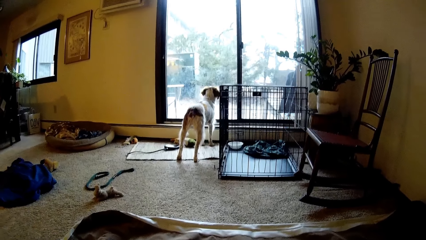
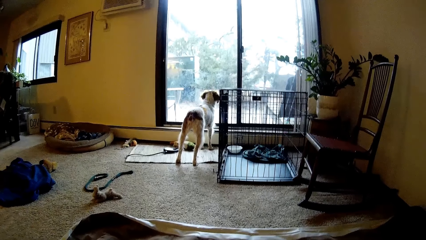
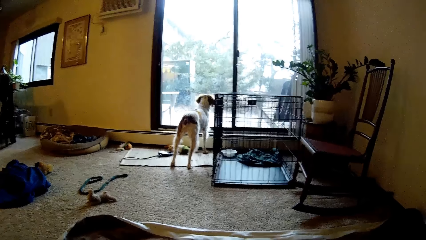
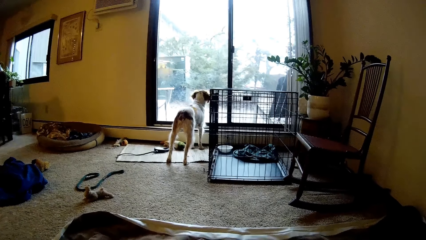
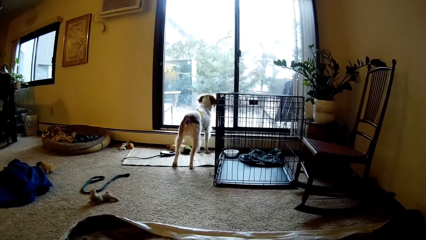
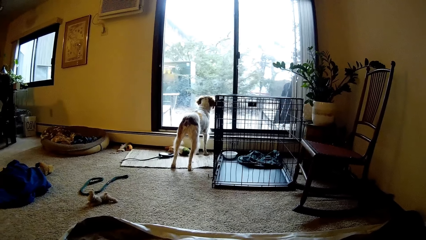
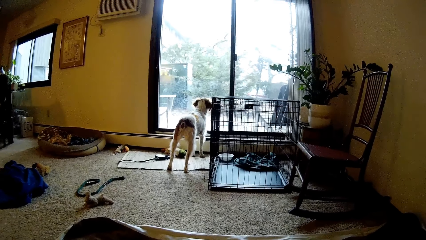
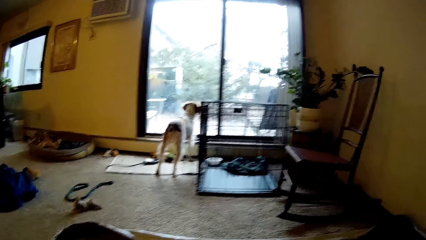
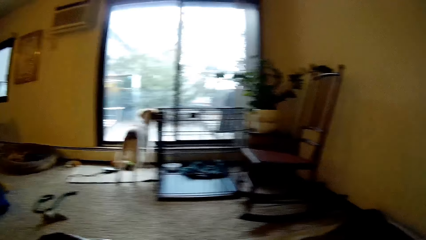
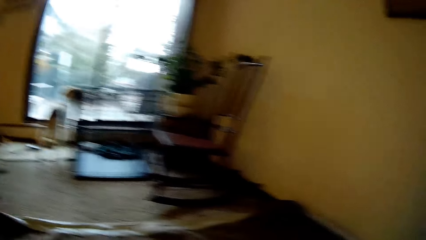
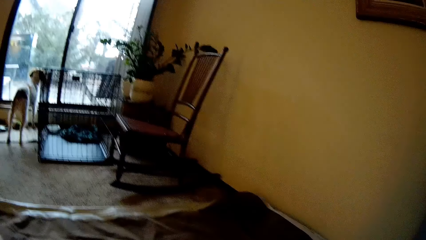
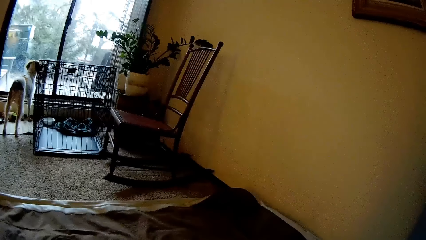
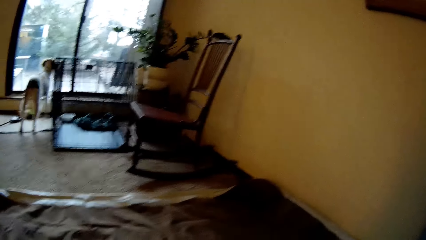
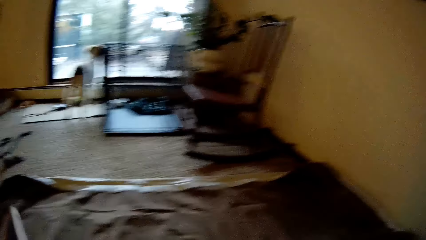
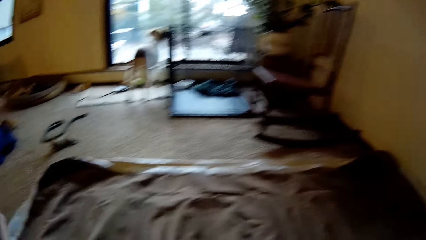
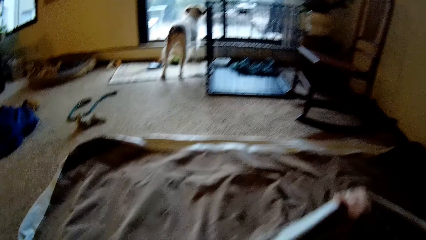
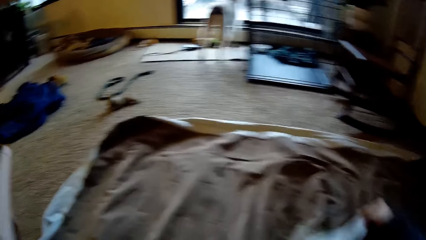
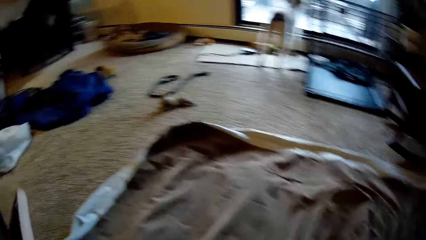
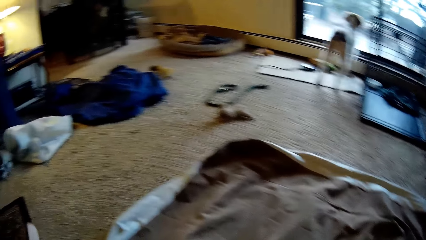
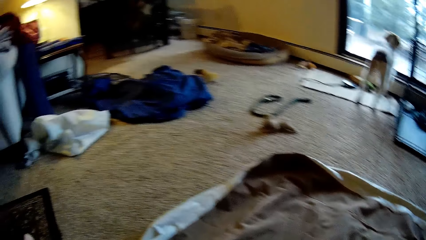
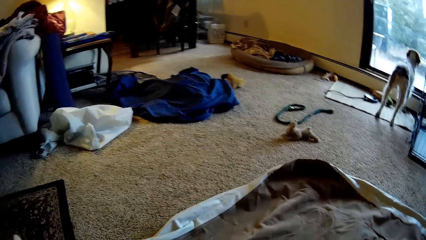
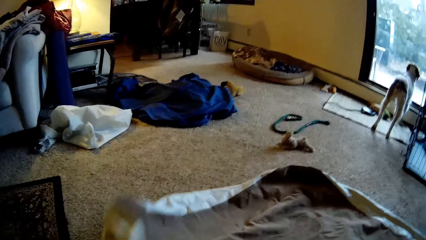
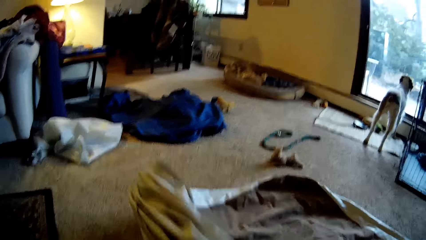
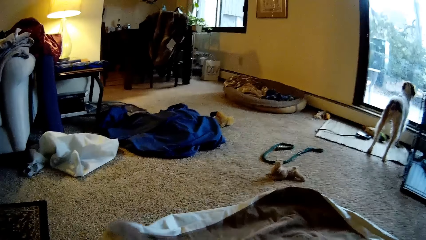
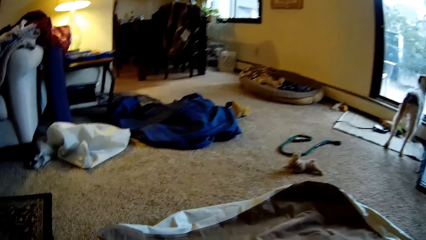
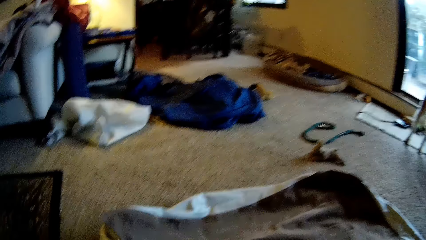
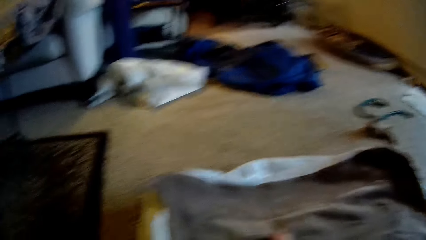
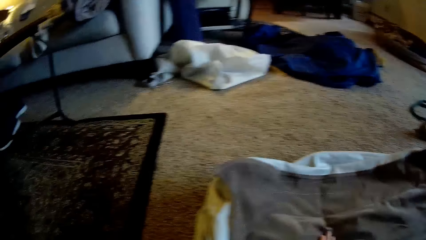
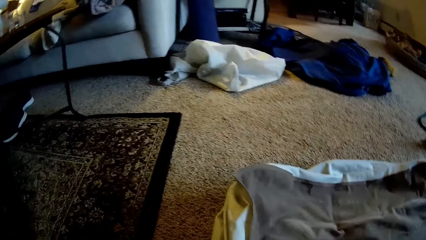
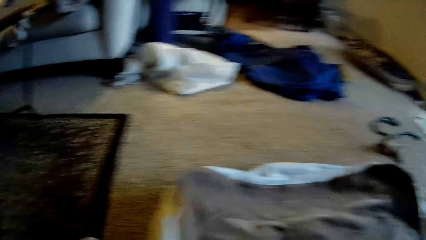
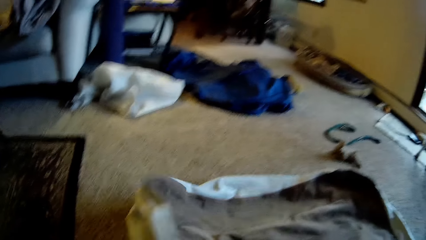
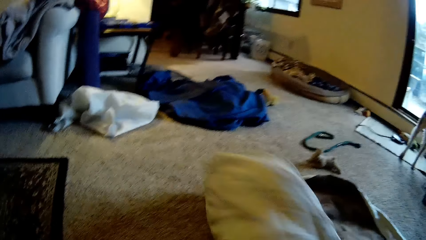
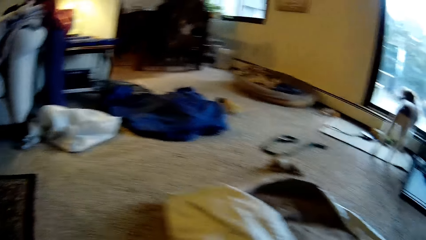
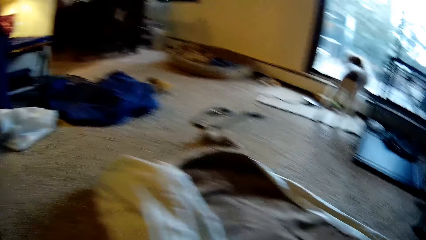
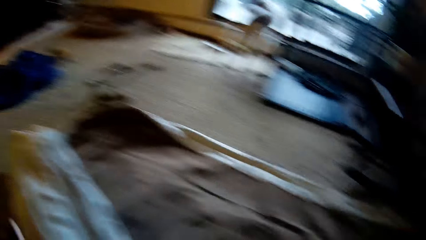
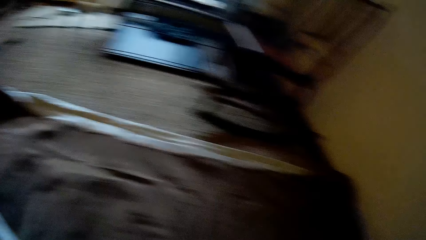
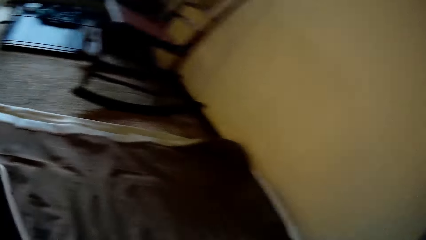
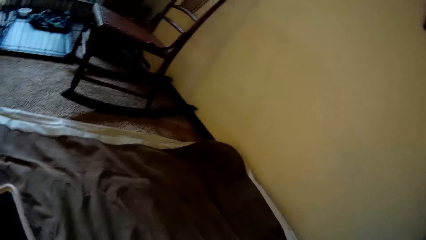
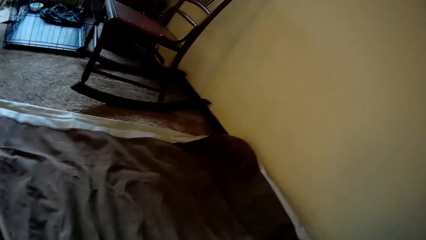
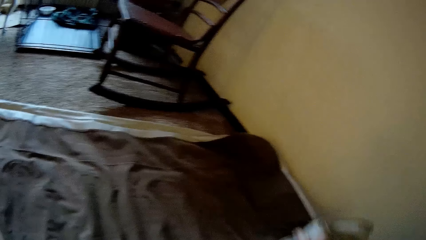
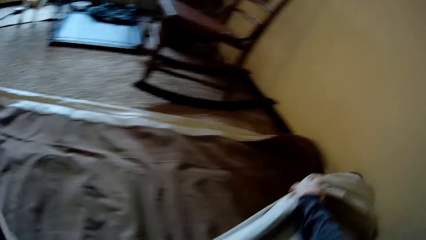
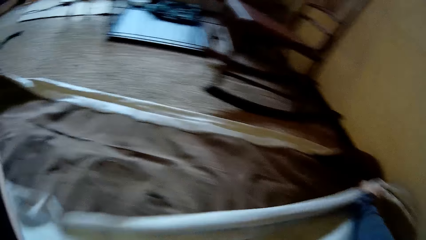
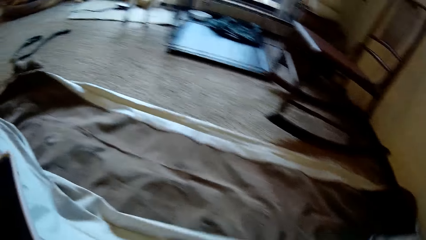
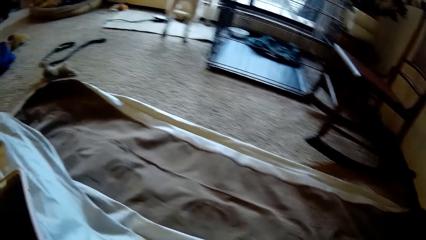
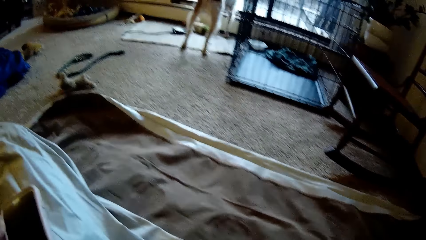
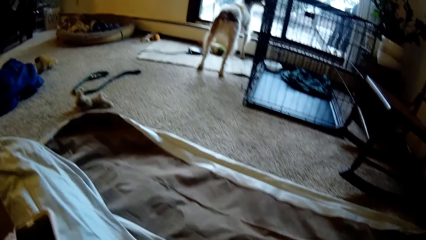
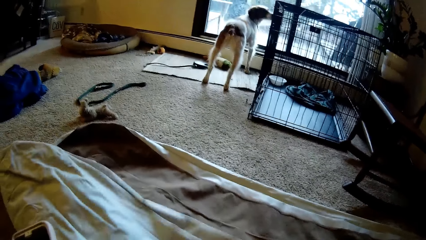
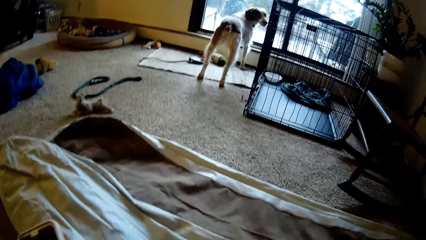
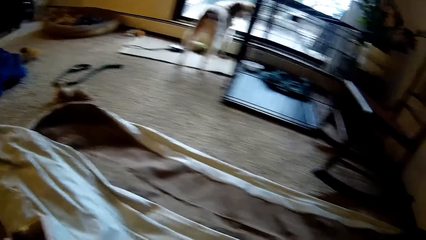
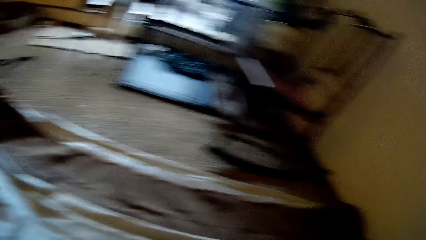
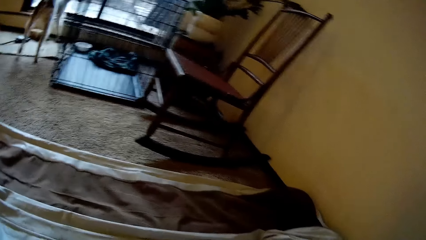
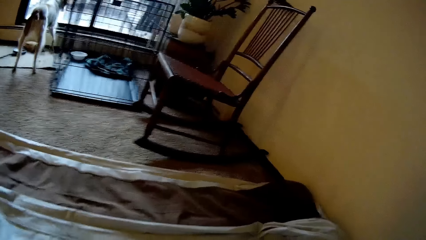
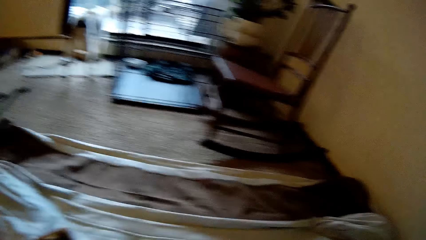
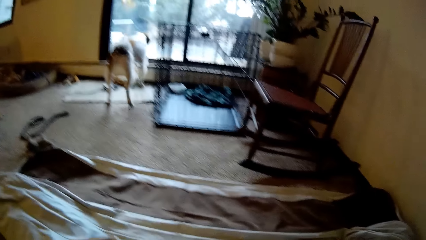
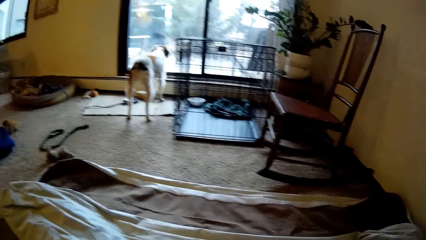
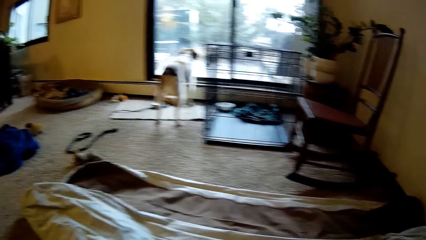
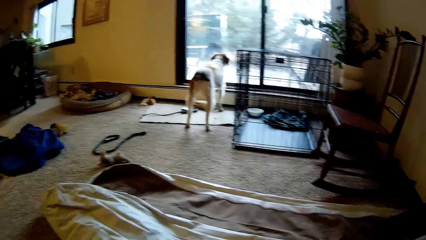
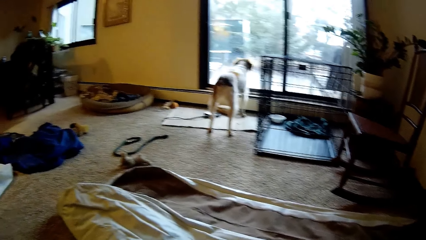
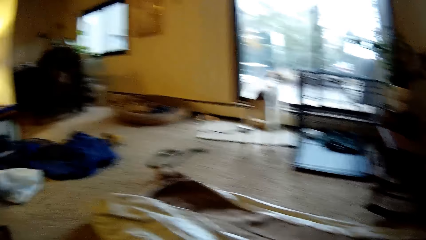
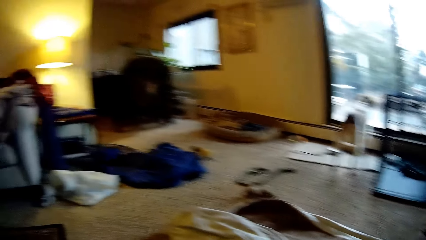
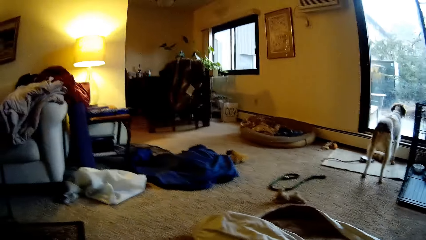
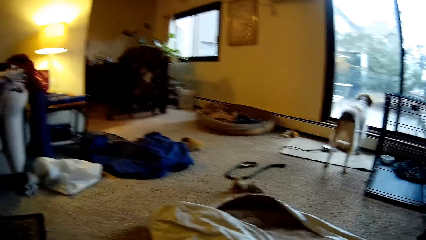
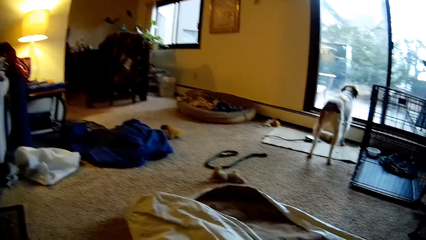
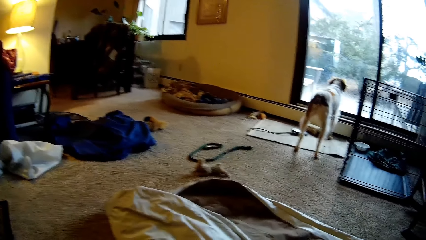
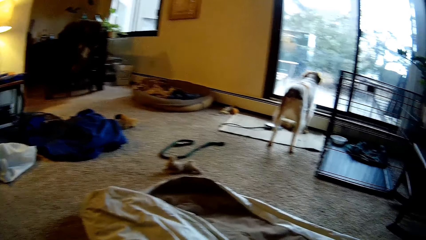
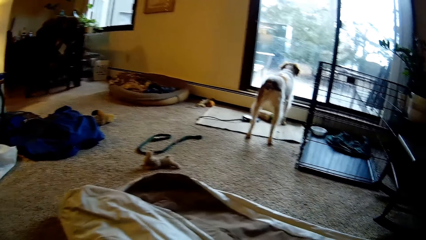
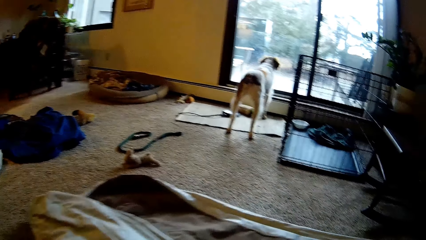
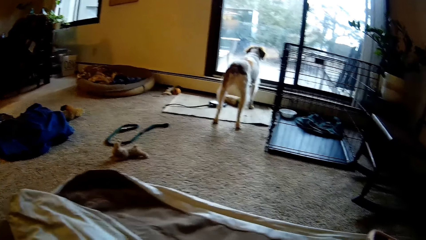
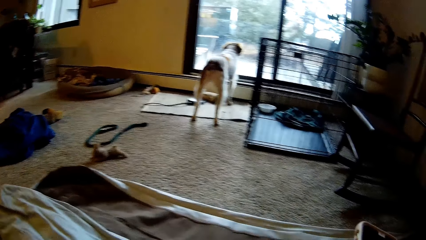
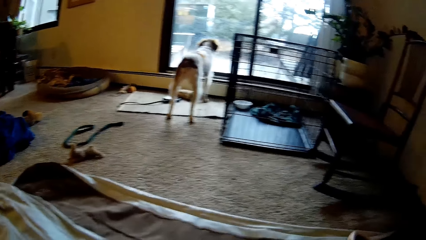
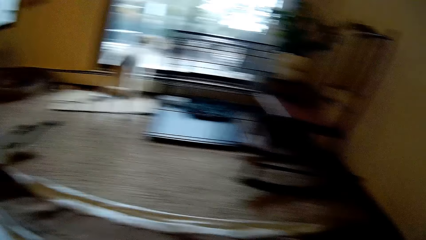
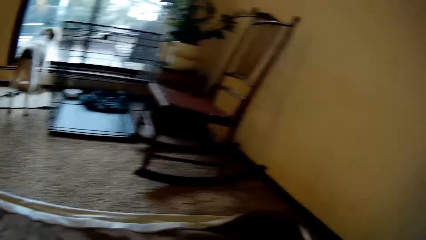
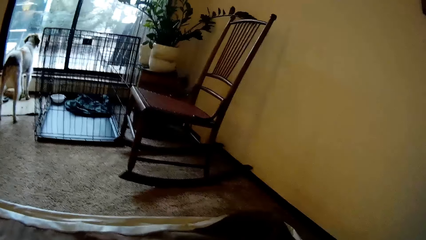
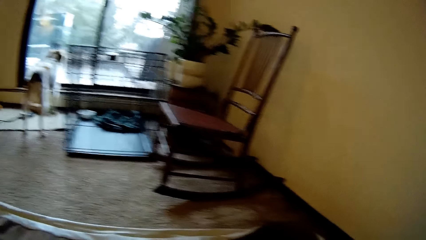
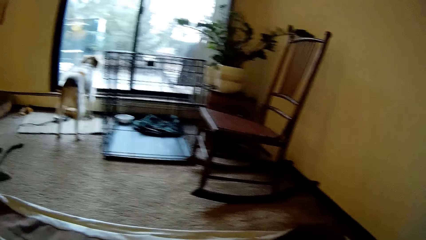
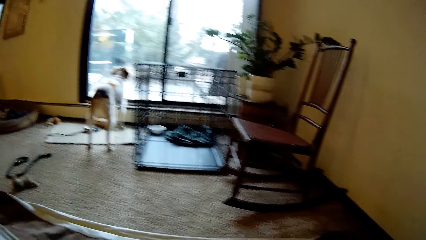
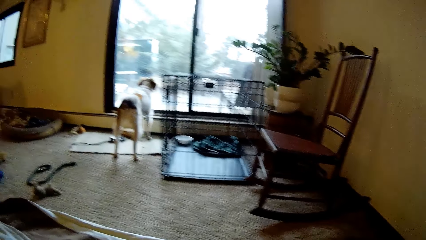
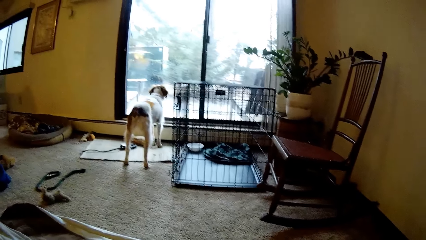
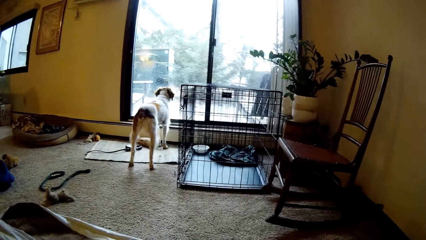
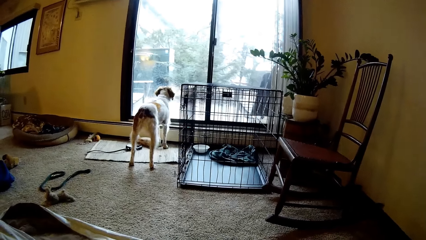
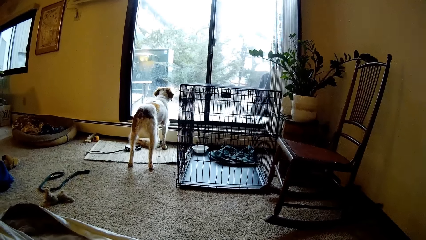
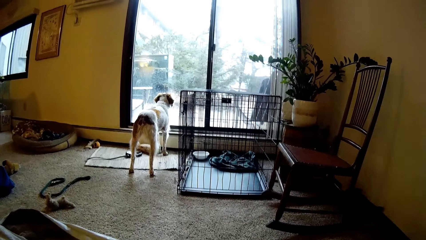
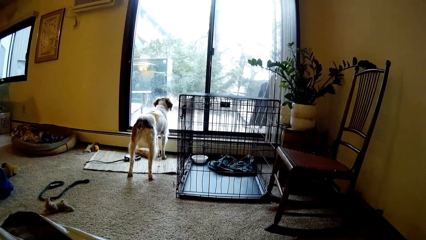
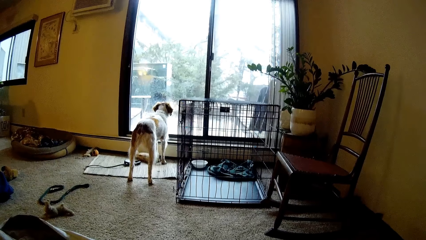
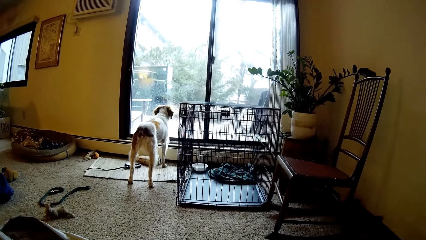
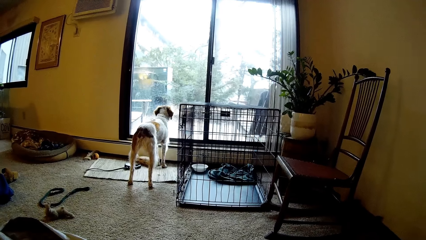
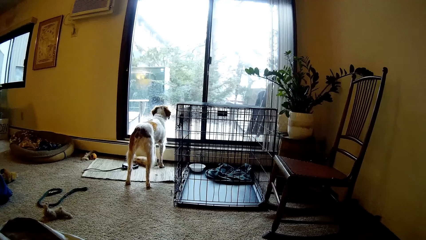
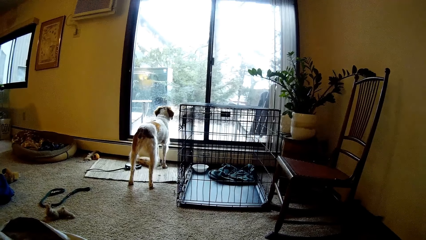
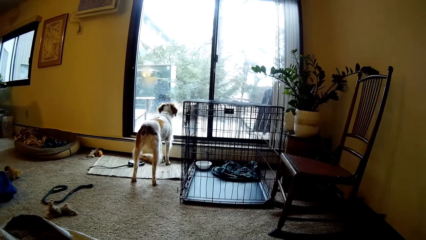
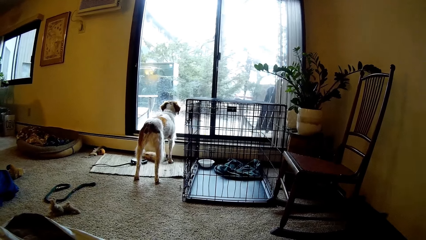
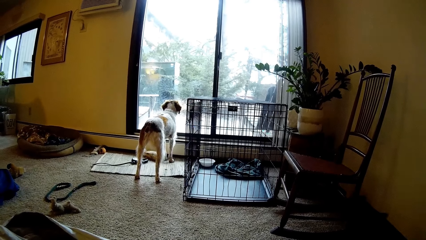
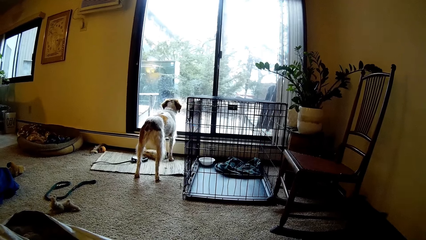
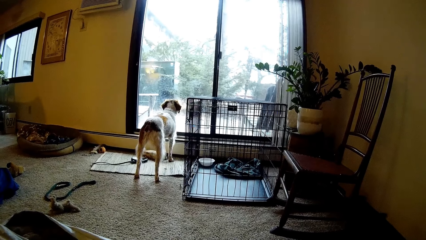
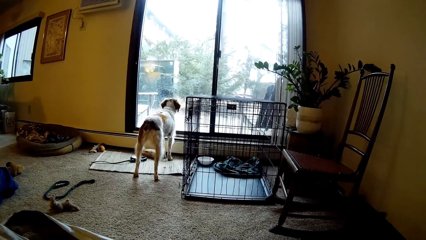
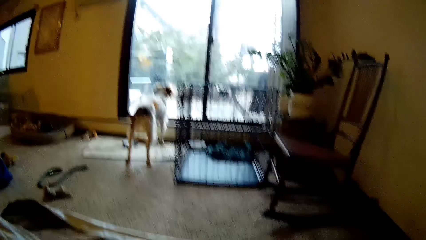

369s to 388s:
The camera wearer folds the duvet with the hand. He folds a side of the bedsheet with his hands.
